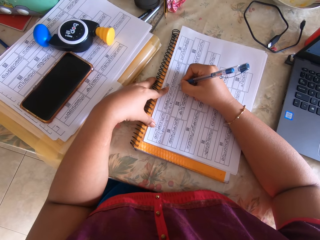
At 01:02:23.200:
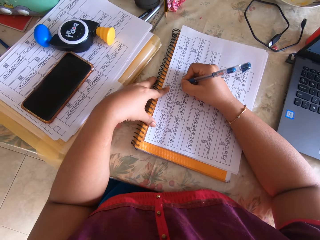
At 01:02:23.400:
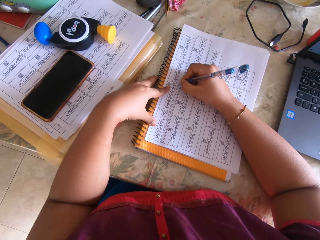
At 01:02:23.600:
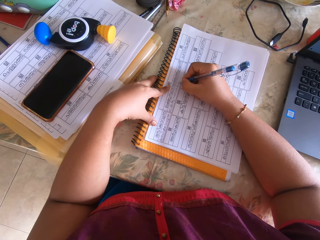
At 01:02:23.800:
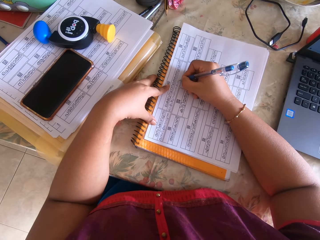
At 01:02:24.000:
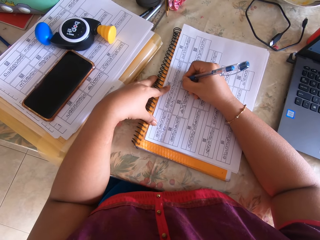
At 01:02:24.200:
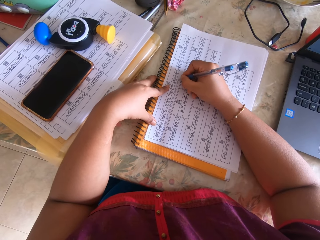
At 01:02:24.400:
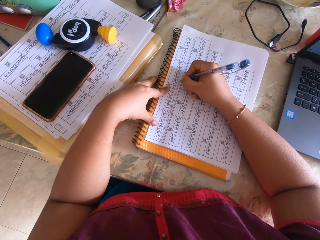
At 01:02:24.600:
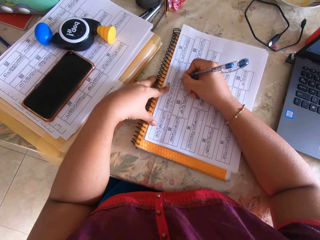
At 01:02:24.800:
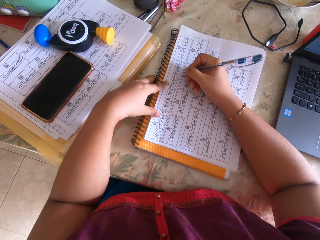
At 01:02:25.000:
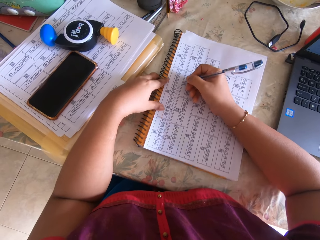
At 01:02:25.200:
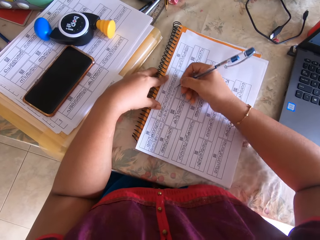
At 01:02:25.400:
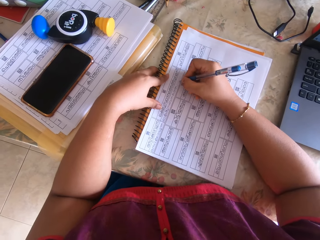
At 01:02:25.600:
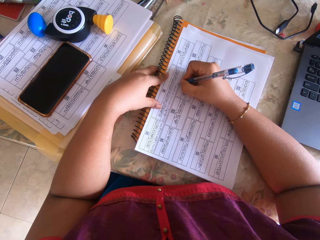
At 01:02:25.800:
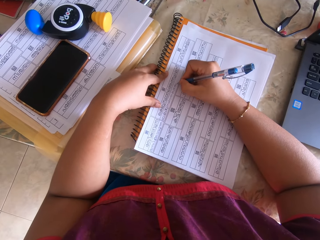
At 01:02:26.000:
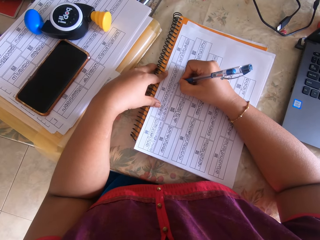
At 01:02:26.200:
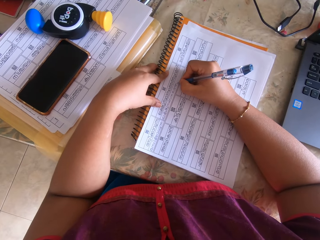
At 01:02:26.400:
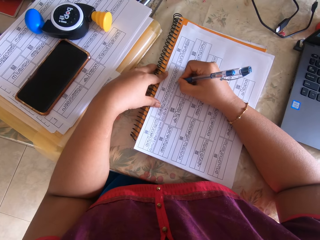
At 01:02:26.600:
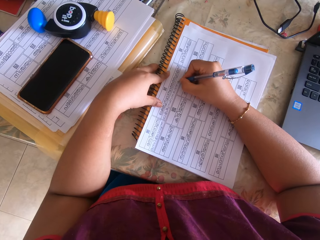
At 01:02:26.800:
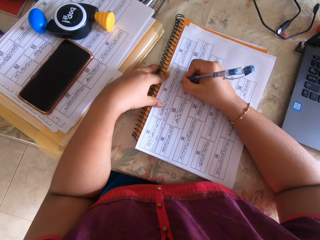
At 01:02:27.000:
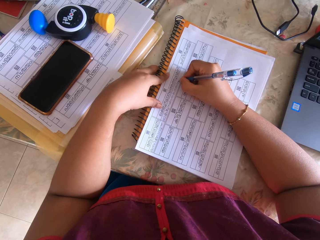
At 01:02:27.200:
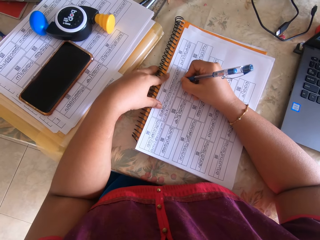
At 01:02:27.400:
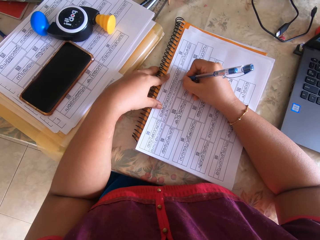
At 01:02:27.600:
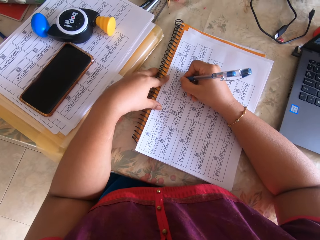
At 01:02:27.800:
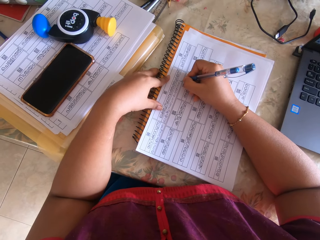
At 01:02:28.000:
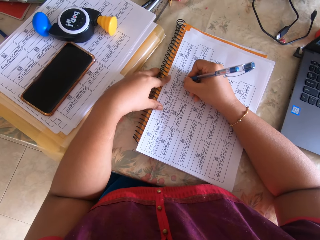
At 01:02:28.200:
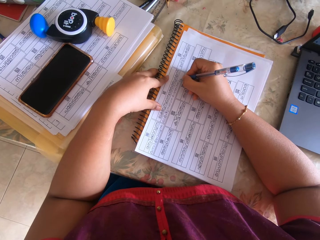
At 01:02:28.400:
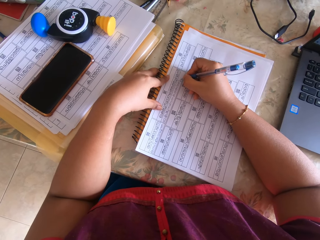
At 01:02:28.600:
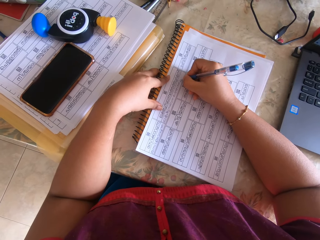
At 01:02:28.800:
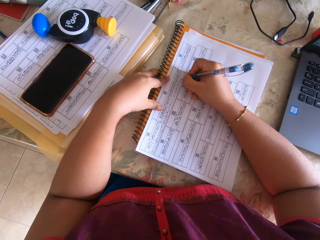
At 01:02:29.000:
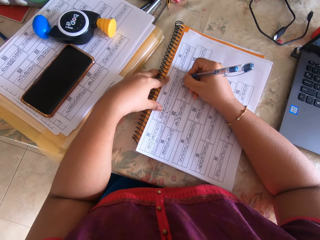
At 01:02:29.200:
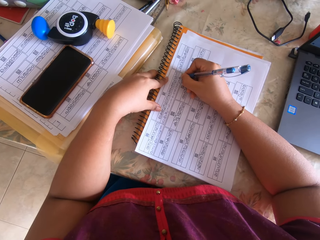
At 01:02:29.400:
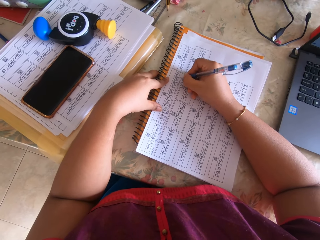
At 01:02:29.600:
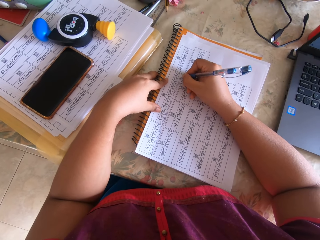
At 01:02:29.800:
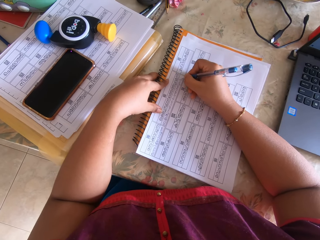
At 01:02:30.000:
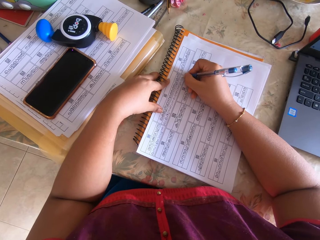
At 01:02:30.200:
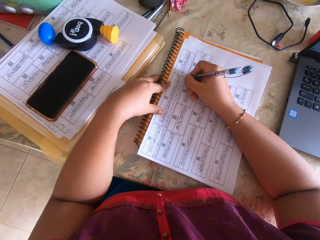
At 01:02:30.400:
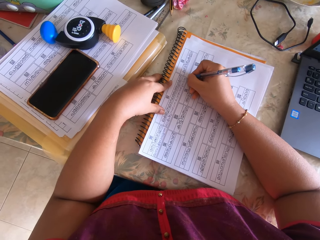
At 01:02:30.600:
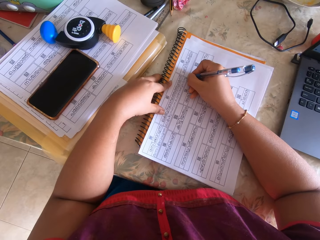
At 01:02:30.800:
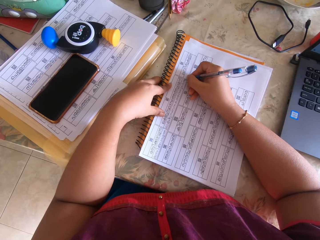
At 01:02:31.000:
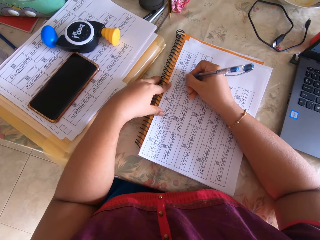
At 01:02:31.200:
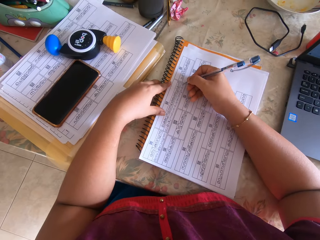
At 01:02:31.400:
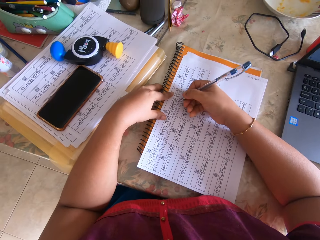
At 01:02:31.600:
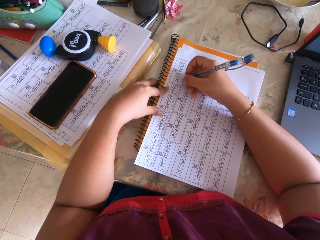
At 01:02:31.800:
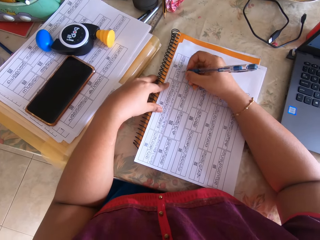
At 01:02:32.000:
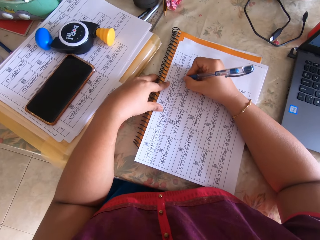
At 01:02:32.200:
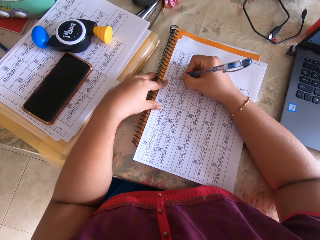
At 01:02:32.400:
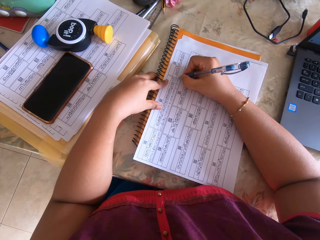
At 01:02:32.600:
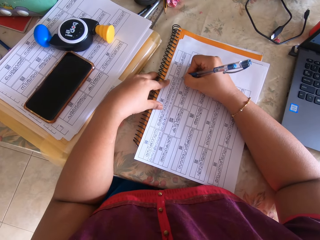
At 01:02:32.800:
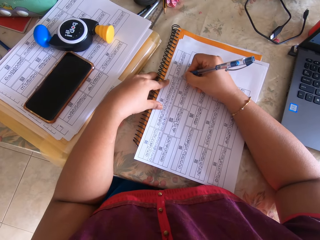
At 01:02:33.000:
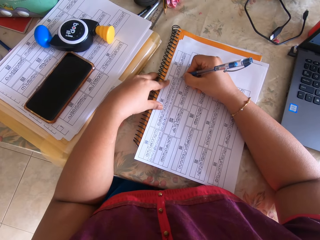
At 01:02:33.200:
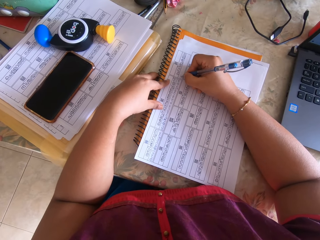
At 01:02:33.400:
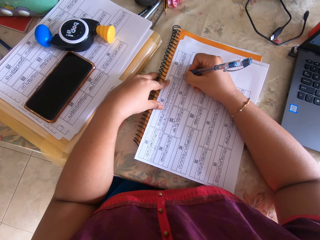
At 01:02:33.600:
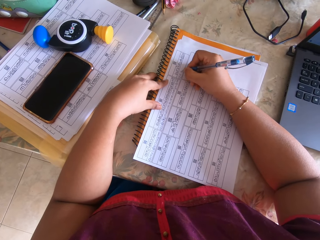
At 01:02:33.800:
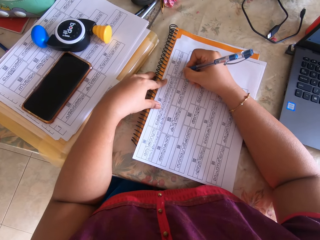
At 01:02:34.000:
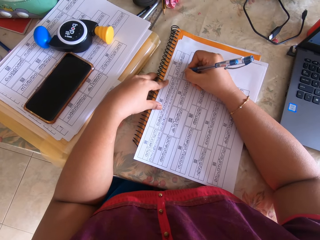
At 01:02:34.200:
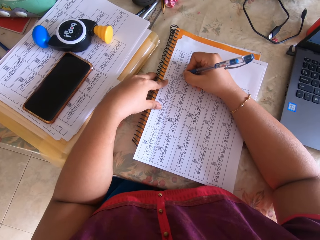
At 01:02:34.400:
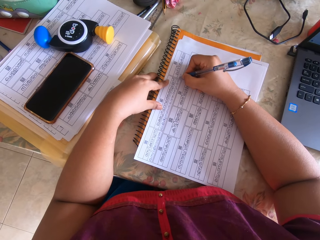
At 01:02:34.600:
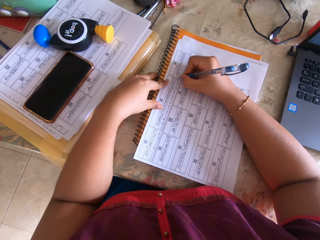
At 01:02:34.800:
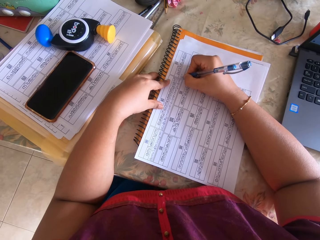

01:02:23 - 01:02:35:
The camera wearer adjusts the papers on the book with her right hand. She writes on the paper with the pen in her right hand.

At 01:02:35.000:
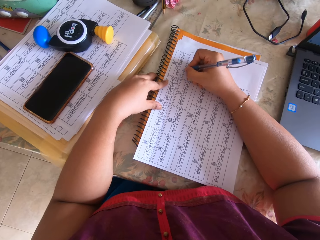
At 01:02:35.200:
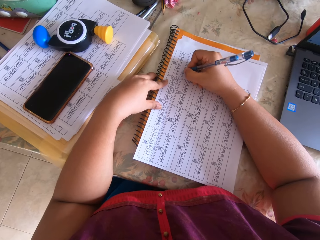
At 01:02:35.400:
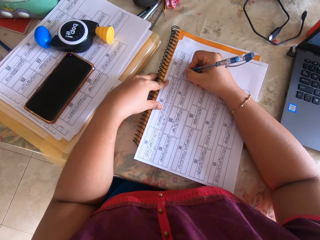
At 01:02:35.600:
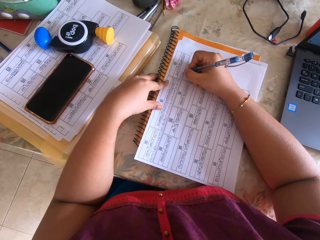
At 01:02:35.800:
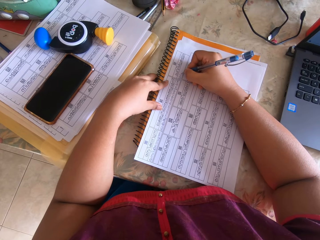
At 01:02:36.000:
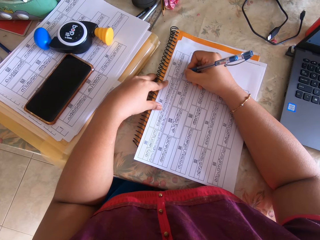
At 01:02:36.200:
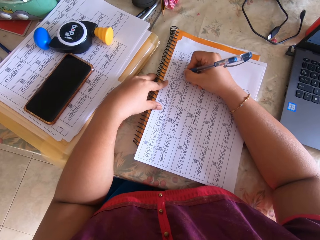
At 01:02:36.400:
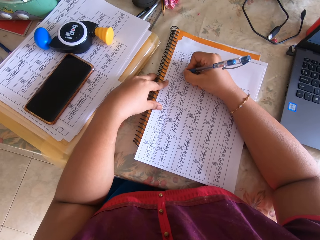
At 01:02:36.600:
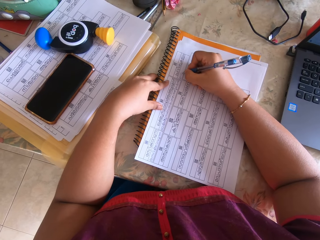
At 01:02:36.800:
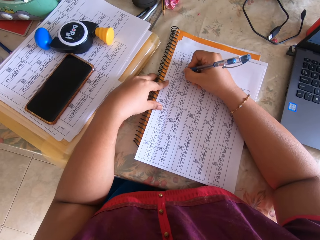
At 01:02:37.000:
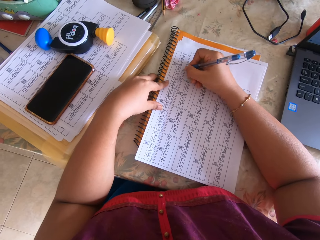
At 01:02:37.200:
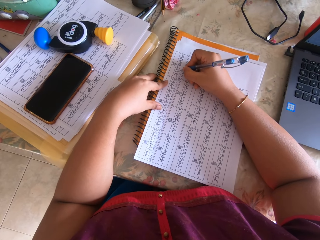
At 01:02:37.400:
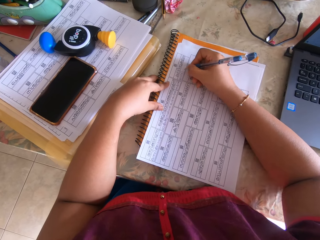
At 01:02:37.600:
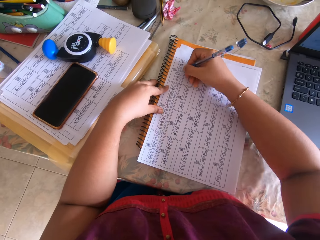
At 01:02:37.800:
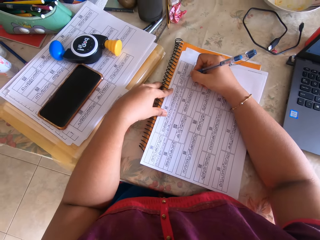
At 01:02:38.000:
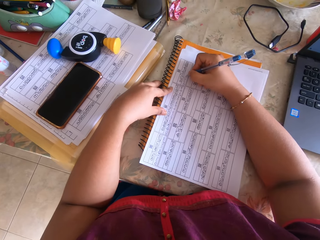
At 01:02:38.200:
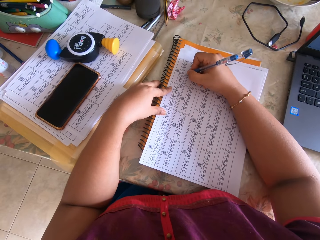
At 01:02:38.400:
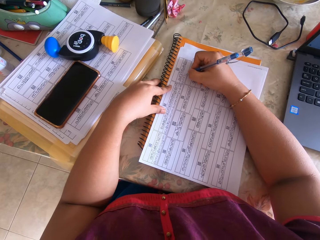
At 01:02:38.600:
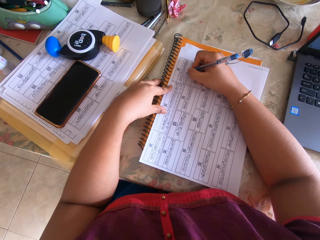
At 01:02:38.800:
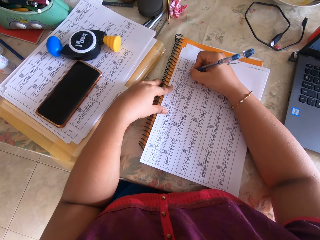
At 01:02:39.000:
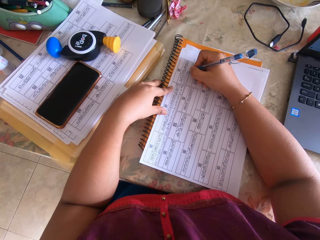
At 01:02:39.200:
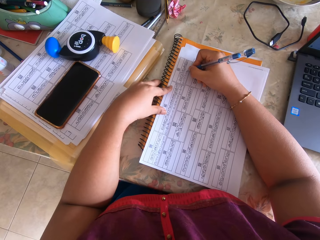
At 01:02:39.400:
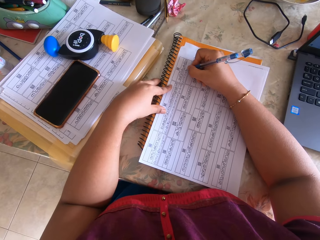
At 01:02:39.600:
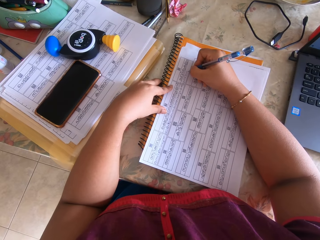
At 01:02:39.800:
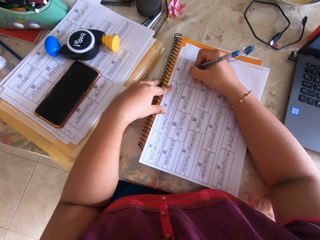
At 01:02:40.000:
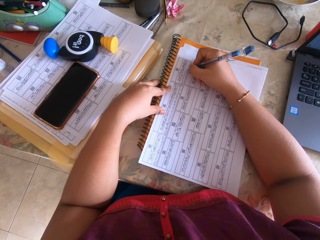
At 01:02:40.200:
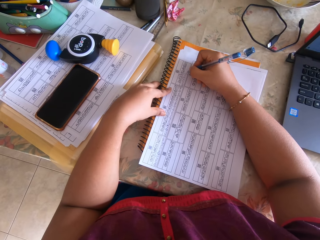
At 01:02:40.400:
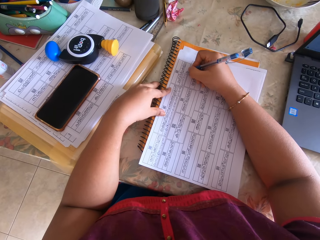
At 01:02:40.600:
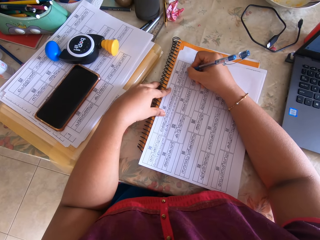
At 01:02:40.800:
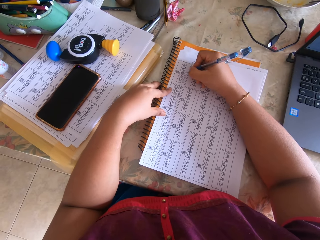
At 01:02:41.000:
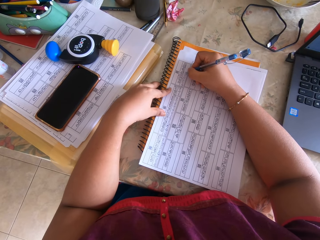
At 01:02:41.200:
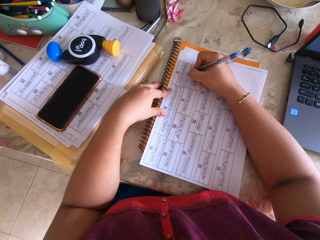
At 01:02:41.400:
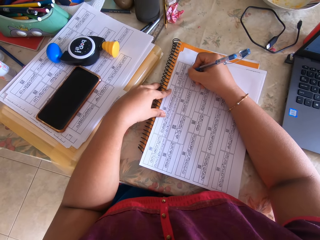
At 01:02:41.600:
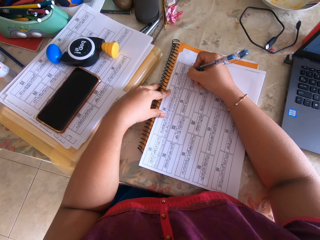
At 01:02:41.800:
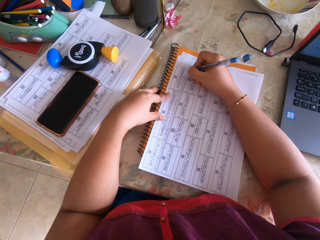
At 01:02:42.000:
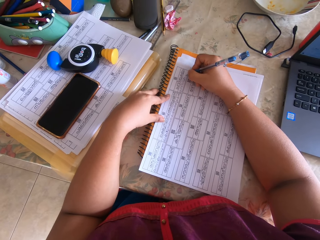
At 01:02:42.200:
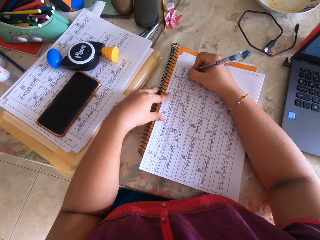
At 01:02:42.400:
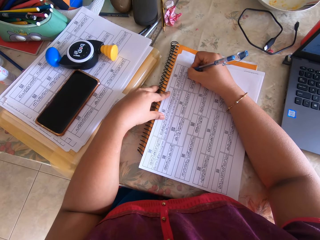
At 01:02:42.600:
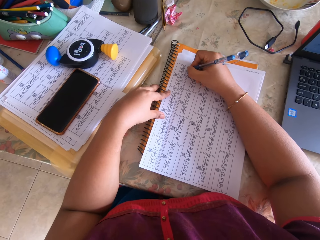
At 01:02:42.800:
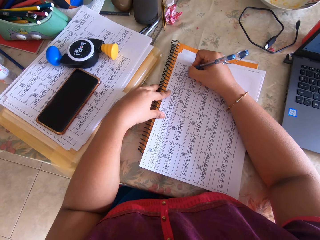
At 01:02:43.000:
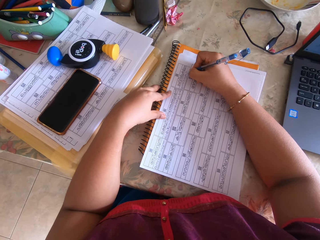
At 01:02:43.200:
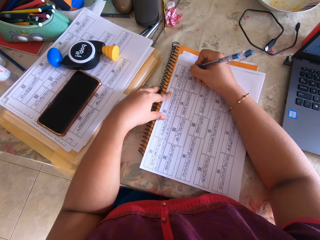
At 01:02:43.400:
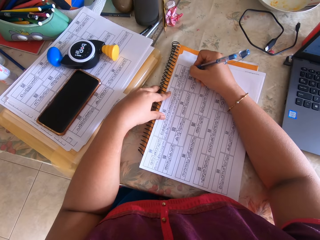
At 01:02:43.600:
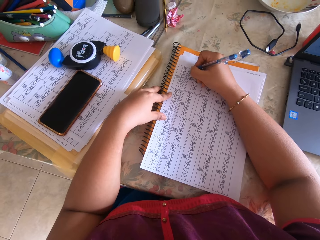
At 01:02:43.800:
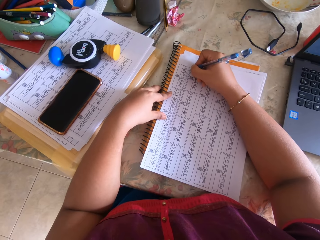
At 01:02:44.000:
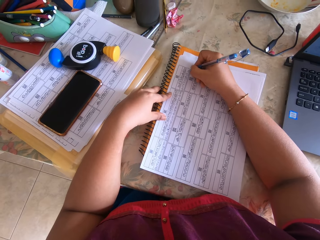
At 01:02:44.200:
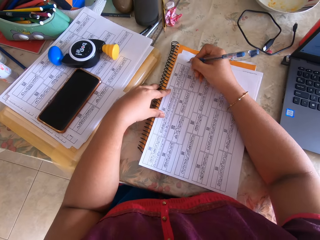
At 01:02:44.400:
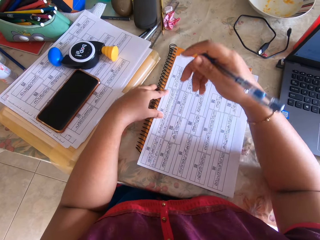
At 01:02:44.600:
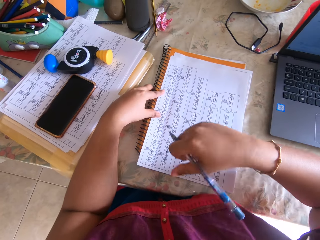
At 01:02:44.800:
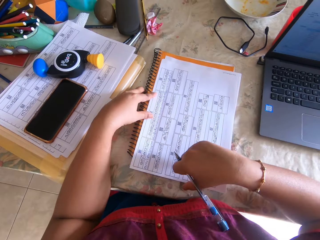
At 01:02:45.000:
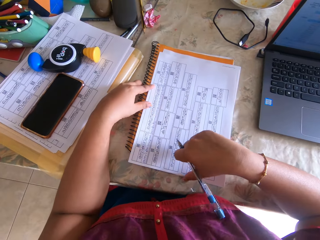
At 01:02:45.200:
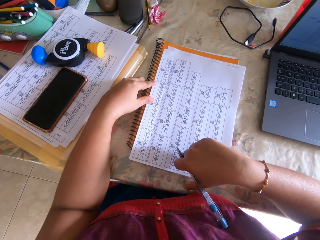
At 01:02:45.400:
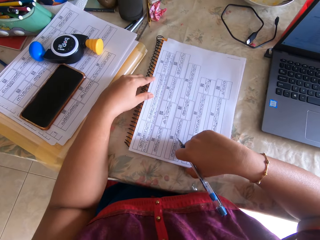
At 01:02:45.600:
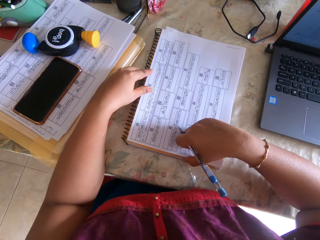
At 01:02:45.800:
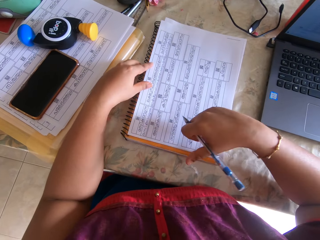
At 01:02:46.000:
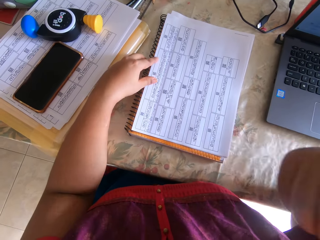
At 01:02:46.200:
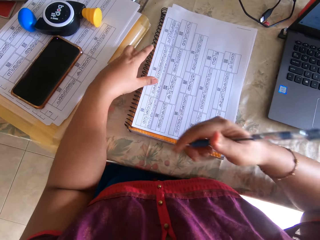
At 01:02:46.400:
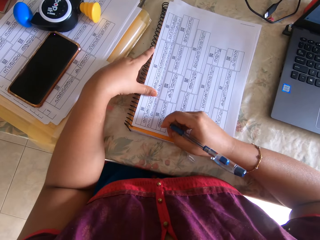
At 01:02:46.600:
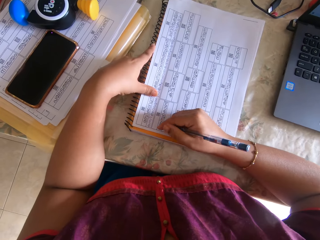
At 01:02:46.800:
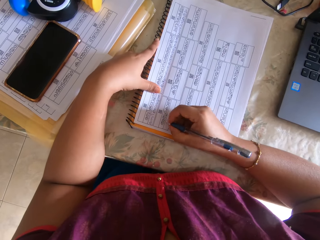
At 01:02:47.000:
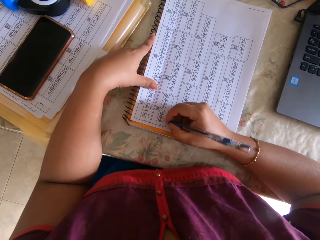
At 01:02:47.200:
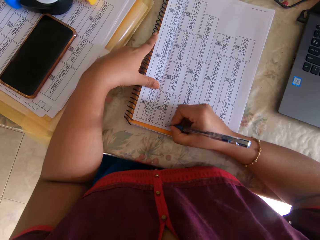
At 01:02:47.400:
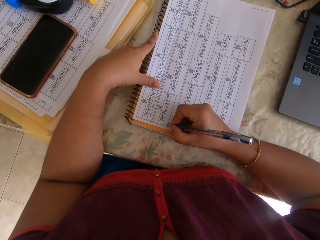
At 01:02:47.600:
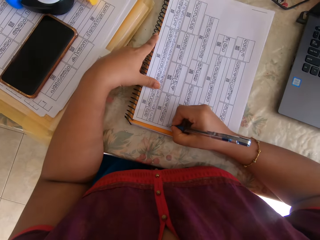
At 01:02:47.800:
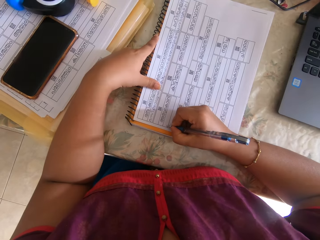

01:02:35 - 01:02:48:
The camera wearer adjusts the papers on the book with her right hand.
